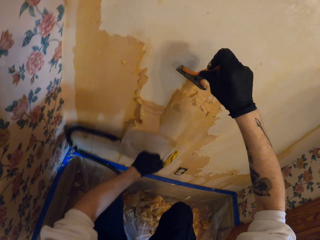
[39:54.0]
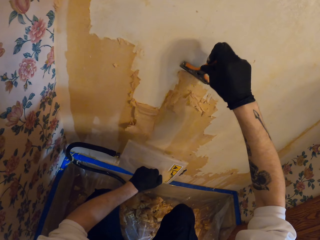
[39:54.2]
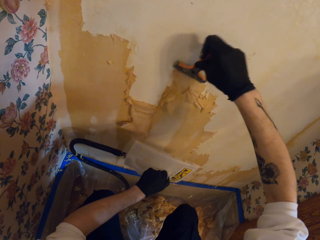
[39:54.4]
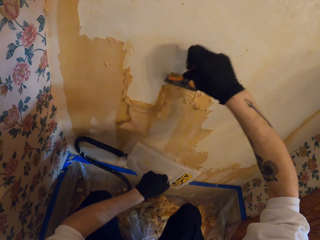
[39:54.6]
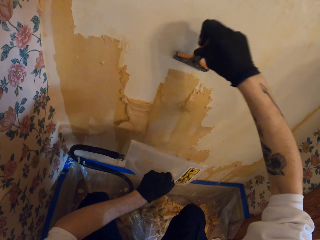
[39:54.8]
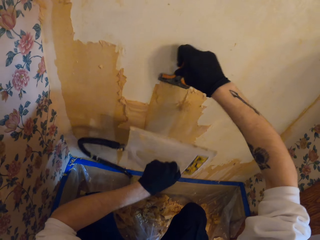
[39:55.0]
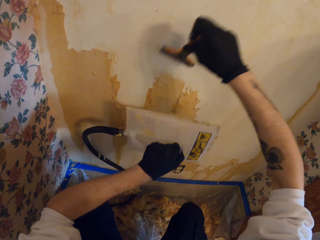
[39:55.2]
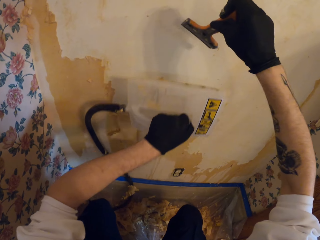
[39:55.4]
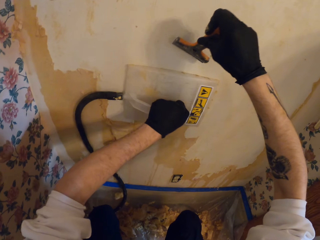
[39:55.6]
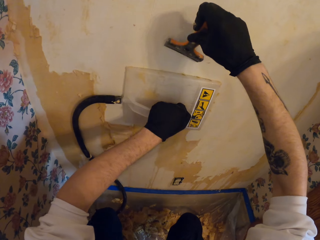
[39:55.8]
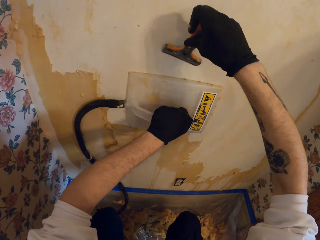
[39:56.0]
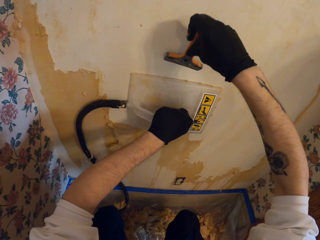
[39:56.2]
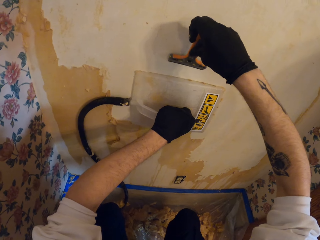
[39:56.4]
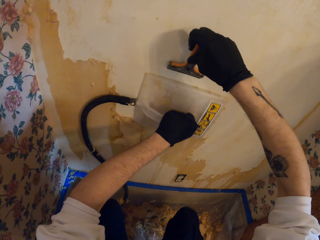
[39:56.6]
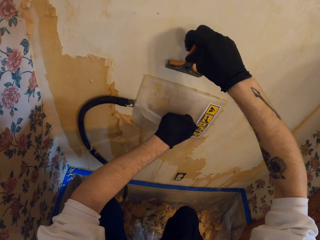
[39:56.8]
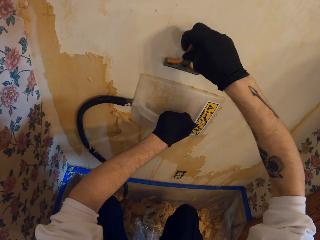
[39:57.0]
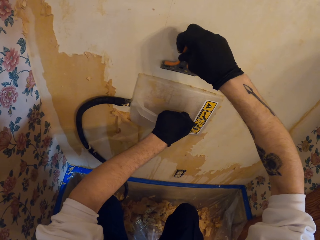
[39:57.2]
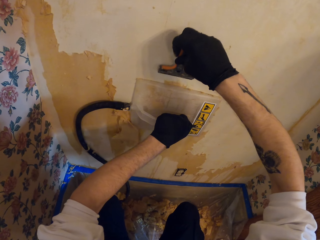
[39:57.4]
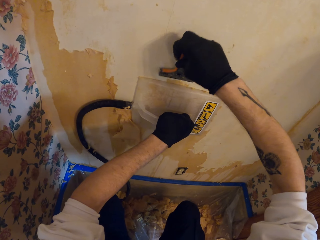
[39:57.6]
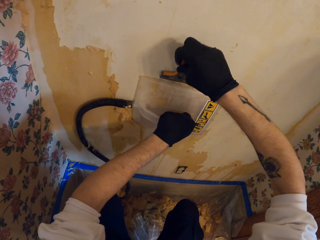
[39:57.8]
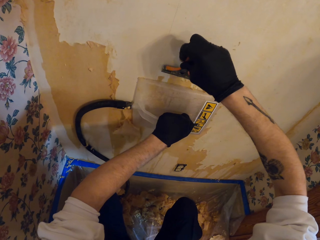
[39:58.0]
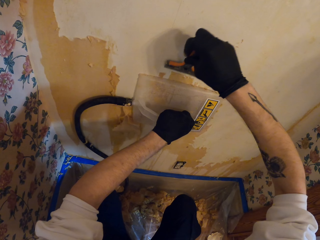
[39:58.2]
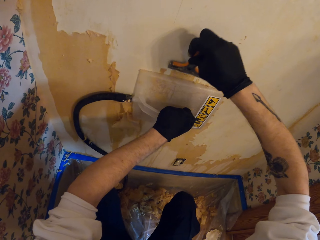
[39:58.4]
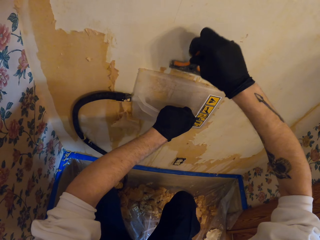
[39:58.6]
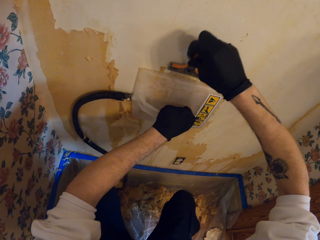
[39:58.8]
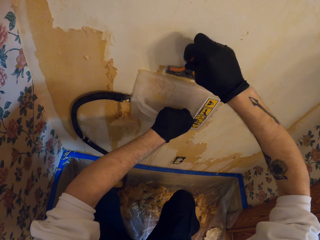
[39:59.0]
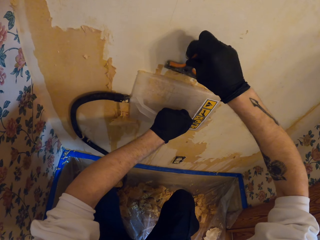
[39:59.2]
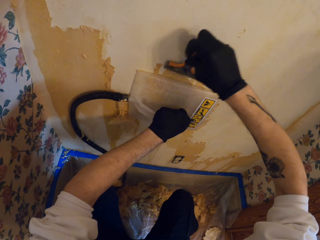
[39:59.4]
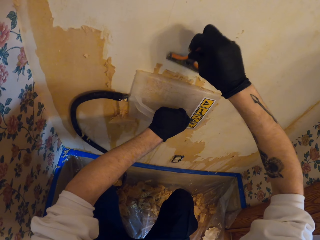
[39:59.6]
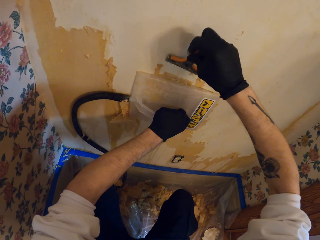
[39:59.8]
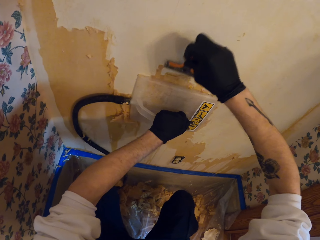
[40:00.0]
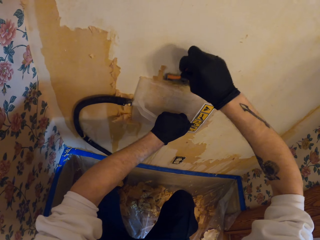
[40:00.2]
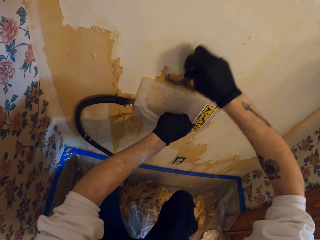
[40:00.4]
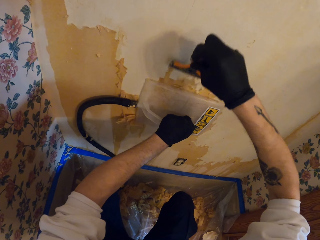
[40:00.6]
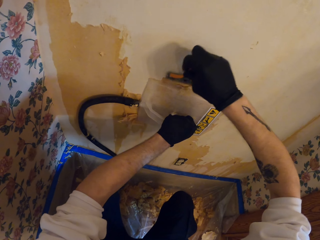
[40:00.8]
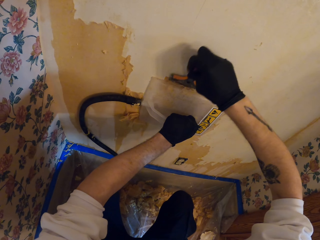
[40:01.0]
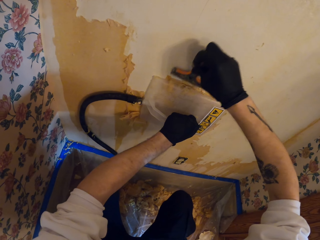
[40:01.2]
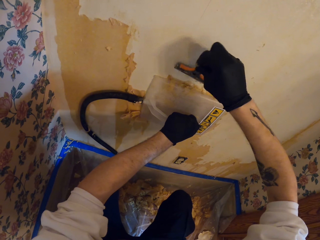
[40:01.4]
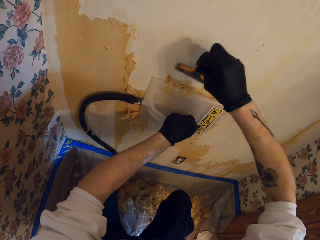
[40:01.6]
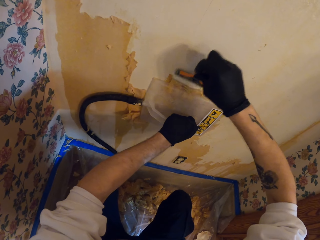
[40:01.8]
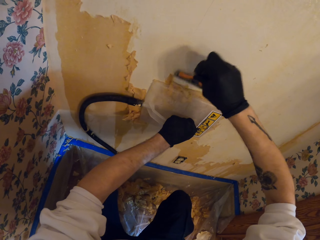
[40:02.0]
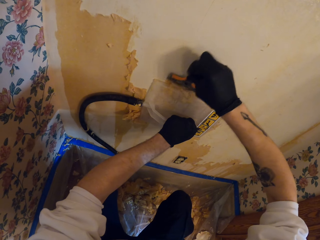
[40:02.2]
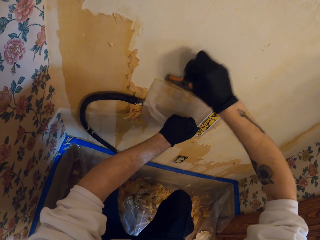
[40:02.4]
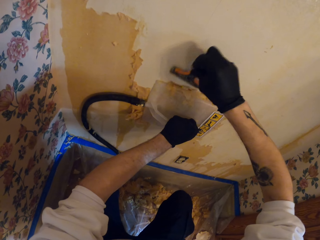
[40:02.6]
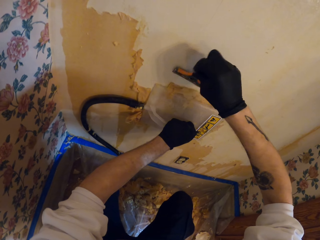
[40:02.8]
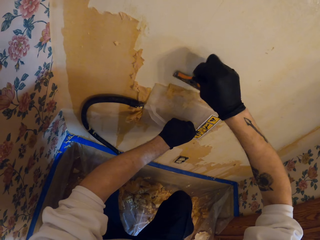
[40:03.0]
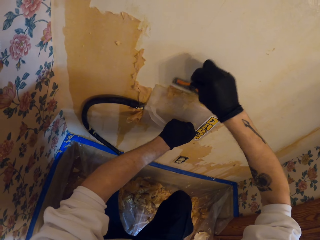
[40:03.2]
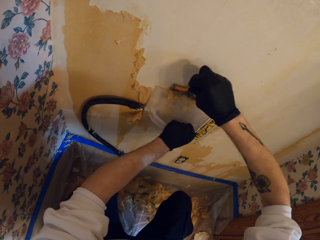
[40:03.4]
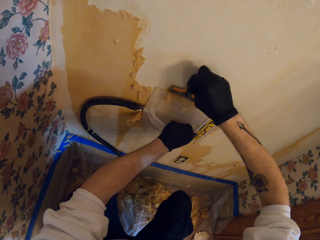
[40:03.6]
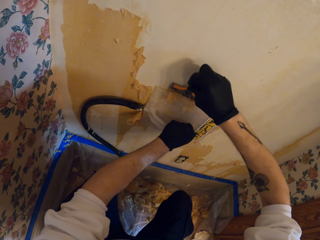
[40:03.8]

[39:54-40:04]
The camera wearer removes the wall leveling tool from the wall with the left hand. They place the wall leveling tool on the wall. They remove paint on the wall using something in the right hand.

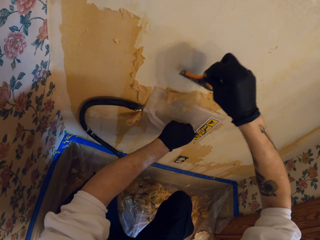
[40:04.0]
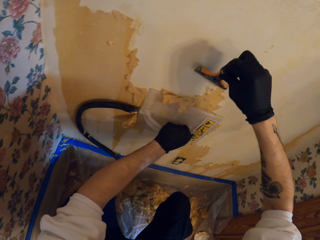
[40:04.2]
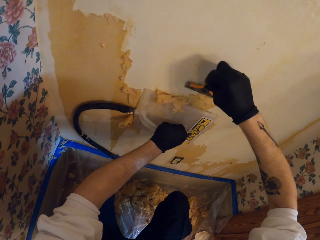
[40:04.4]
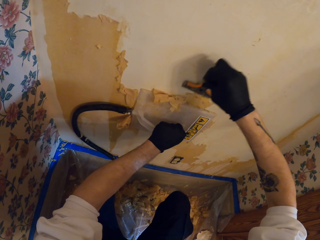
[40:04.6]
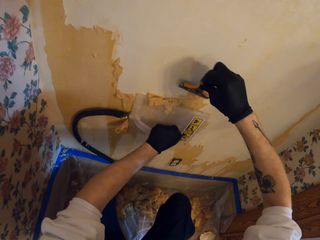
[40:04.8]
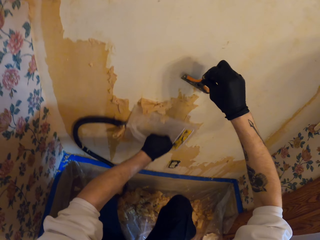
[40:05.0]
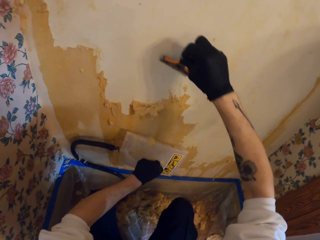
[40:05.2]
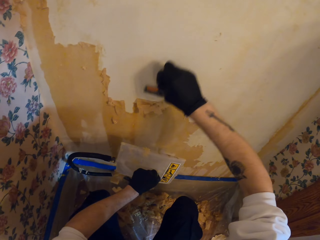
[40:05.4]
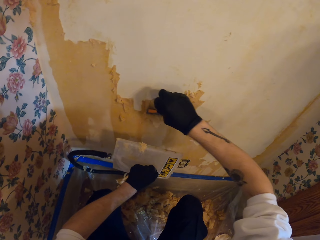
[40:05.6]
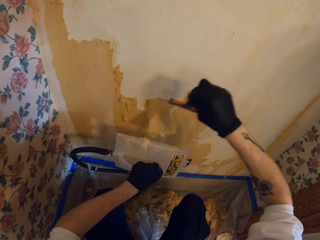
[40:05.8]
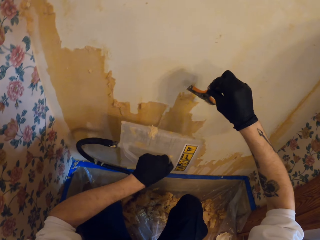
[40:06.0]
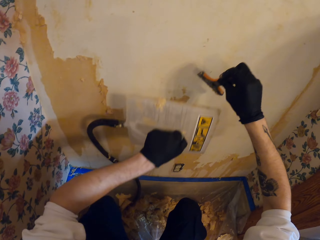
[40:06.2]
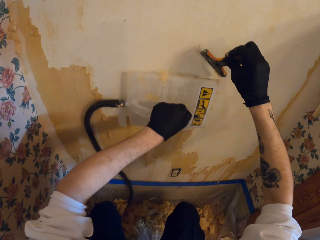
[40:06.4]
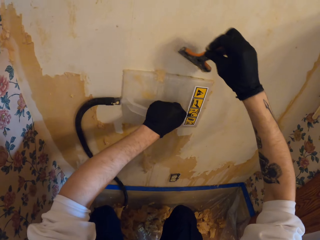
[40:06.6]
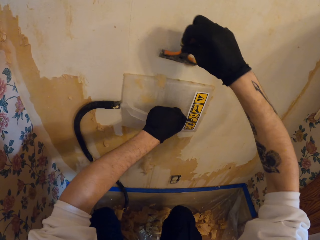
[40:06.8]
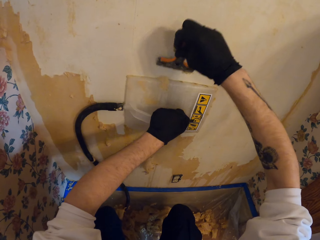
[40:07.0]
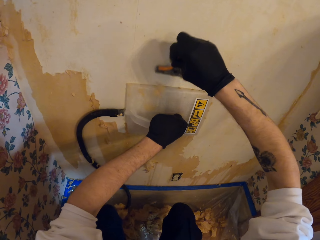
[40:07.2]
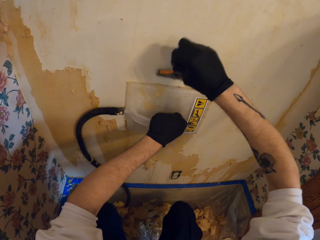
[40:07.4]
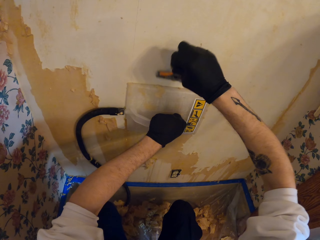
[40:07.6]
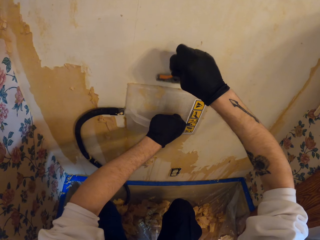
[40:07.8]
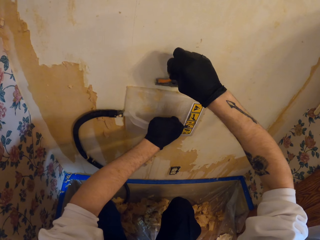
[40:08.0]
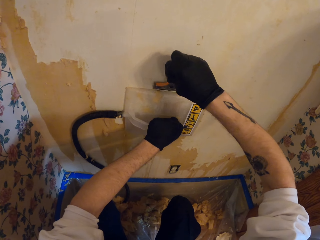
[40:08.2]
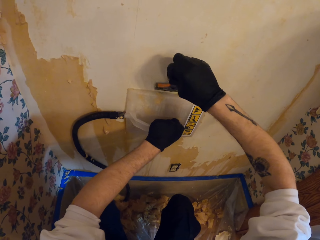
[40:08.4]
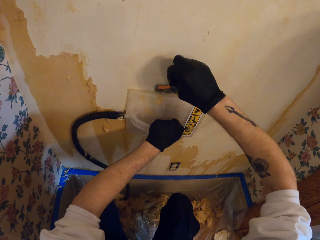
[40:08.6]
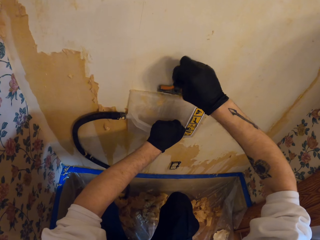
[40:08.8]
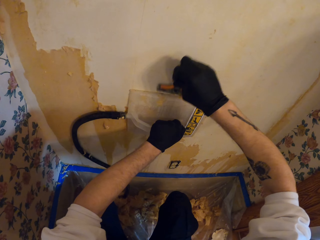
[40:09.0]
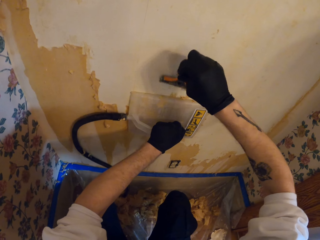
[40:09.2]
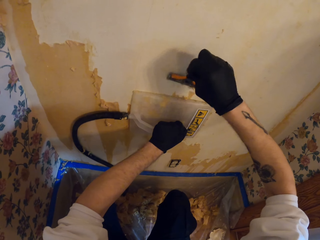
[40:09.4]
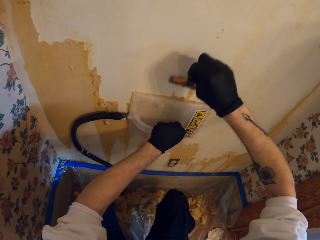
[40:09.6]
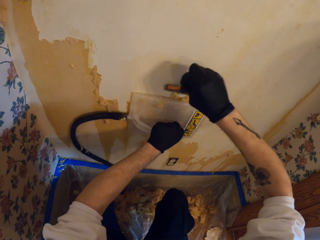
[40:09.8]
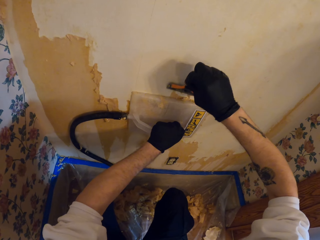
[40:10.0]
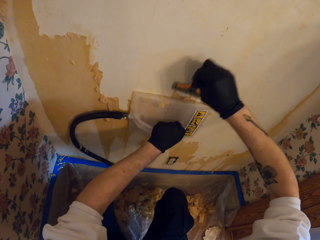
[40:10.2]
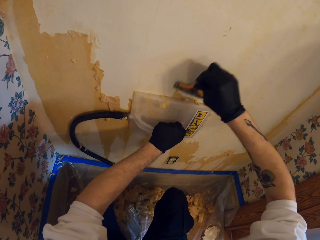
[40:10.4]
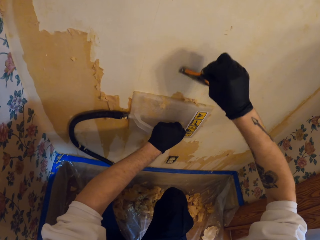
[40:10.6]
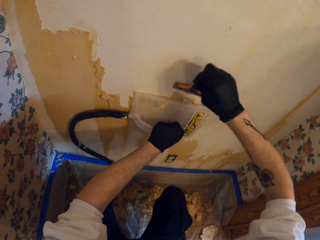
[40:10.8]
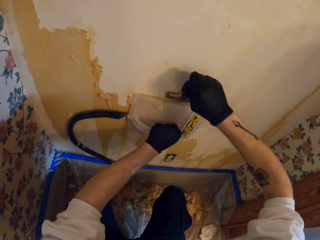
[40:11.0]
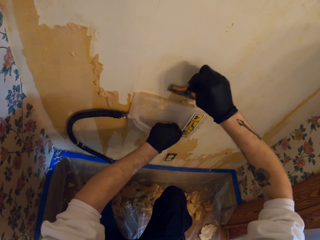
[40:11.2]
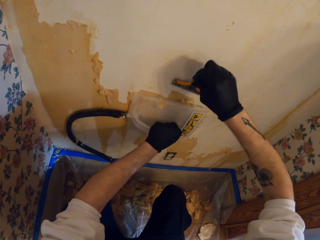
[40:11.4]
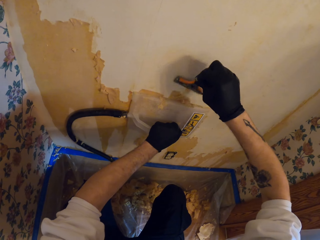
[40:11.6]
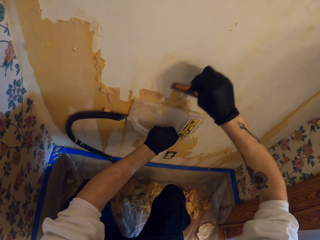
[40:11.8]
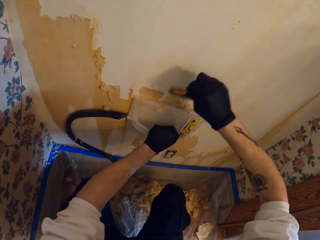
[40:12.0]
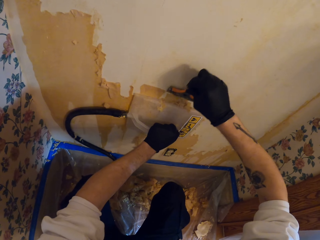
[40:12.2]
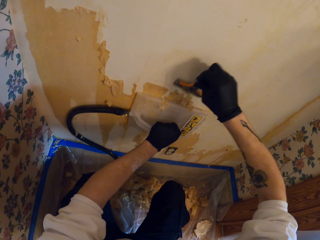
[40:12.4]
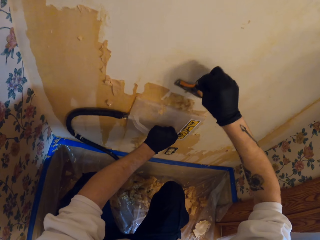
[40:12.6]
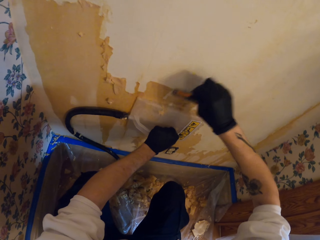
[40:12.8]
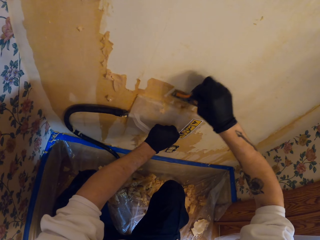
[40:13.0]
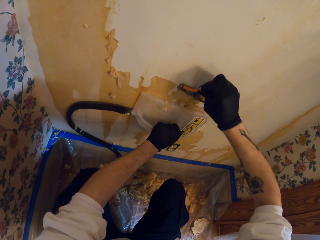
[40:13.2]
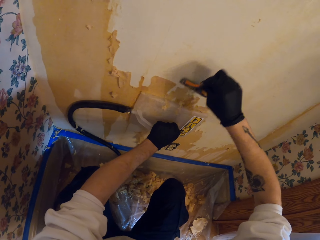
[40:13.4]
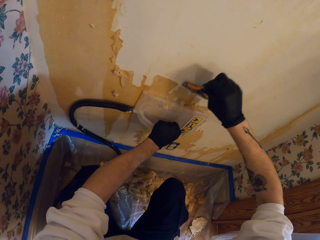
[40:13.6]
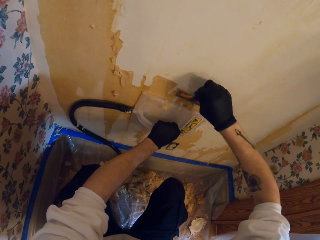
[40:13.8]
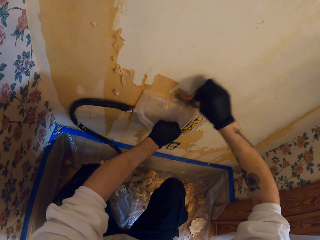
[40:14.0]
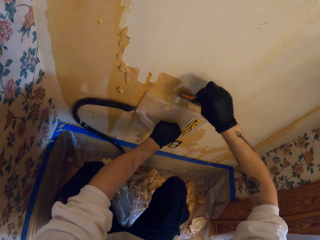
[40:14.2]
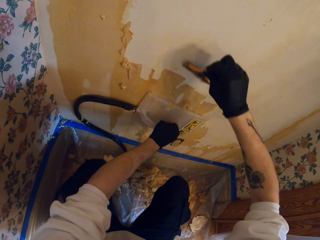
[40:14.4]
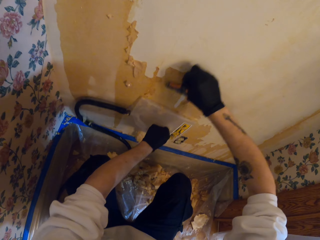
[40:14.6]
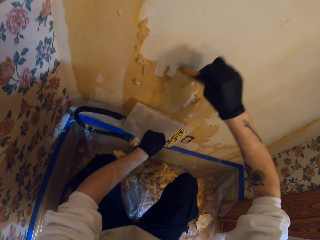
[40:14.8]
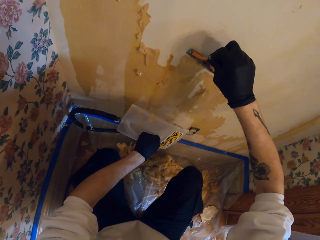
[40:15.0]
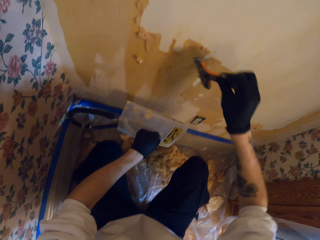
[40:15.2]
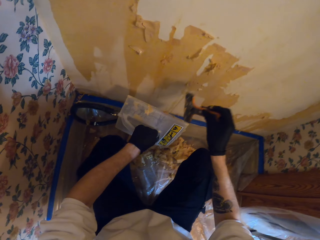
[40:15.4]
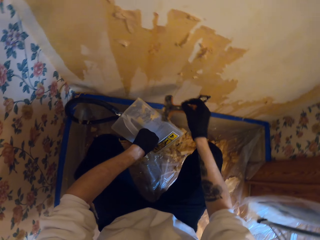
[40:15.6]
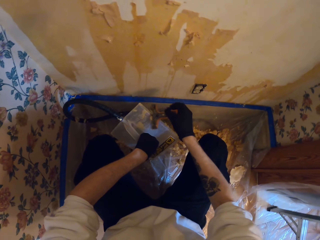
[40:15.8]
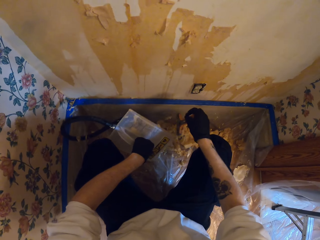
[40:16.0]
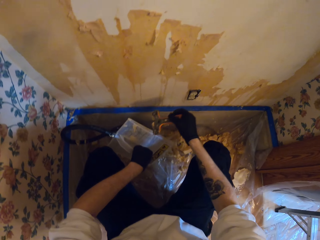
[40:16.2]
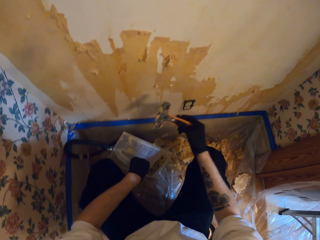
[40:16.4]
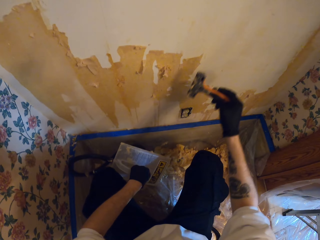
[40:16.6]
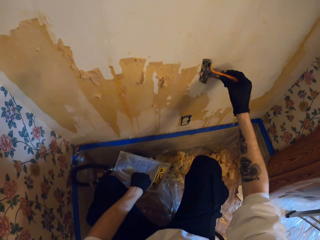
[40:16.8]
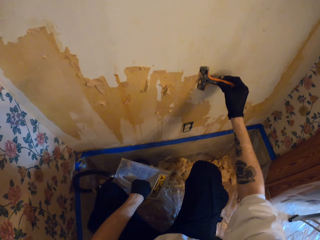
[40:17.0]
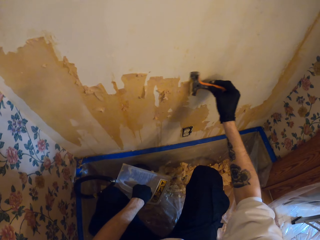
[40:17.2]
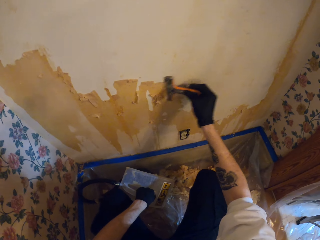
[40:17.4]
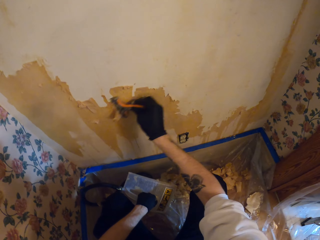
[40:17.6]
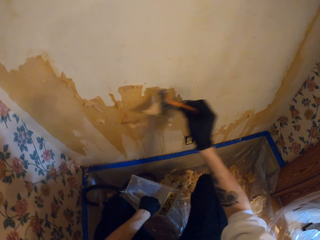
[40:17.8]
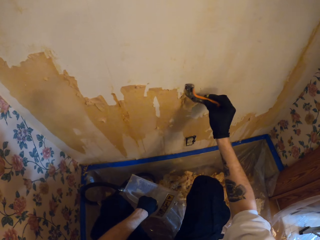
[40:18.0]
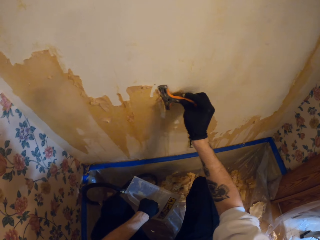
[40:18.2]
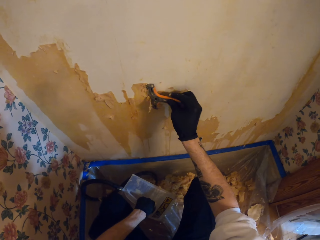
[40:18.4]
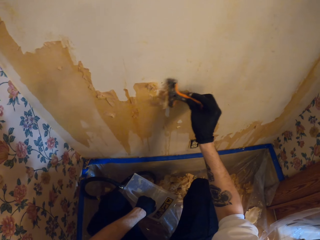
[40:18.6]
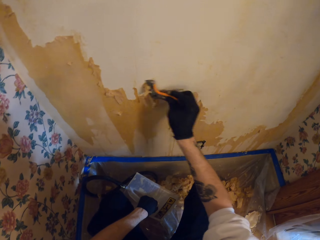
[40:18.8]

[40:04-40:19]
The camera wearer removes the wall leveling tool from the wall. They hold something on the wall with the left hand. They place the wall leveling tool on the wall and peel off the top coat of the wall with the paint scraper. They remove paint on the wall using something in the right hand. They remove the wall leveling tool from the wall with the left hand. They wipe the paint scraper on the wall leveling tool. They peel off the top coat of the wall with the paint scraper.
